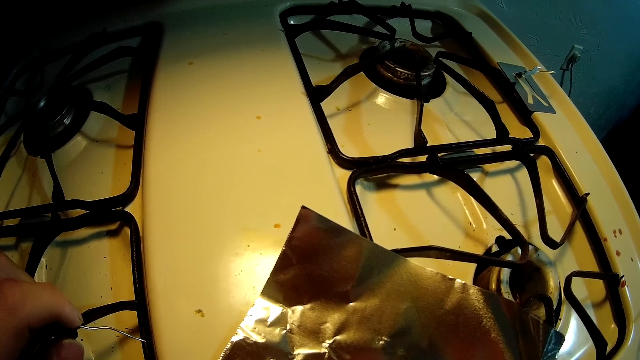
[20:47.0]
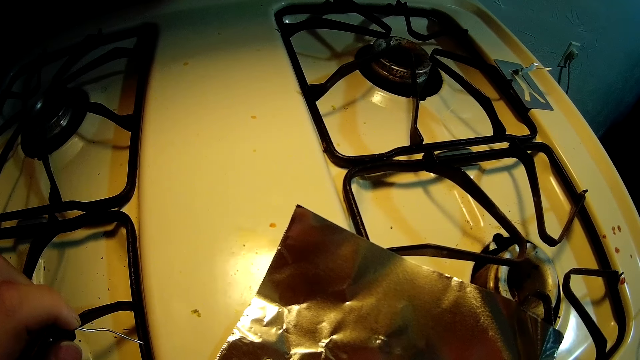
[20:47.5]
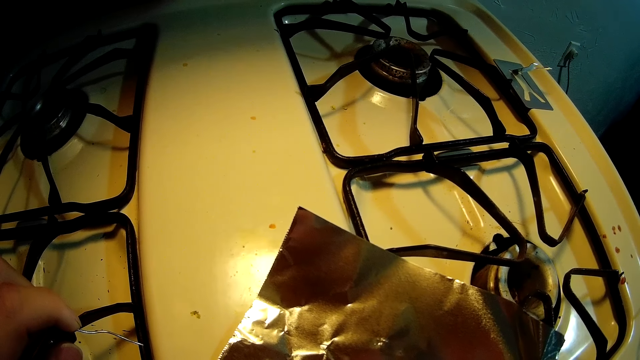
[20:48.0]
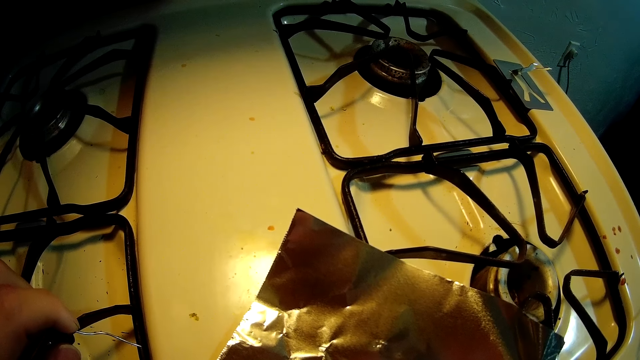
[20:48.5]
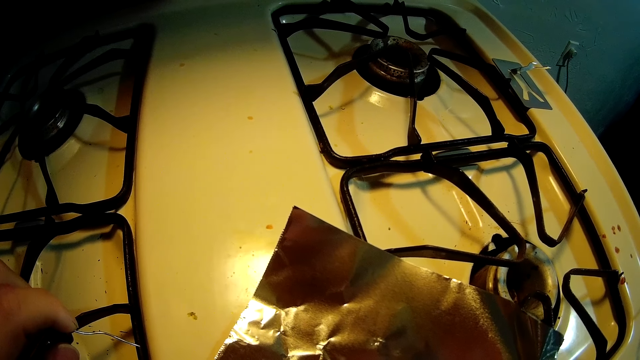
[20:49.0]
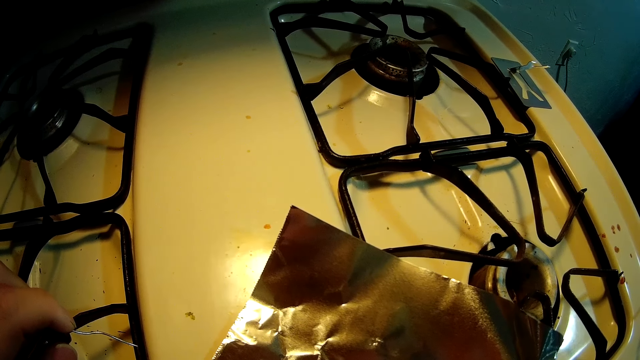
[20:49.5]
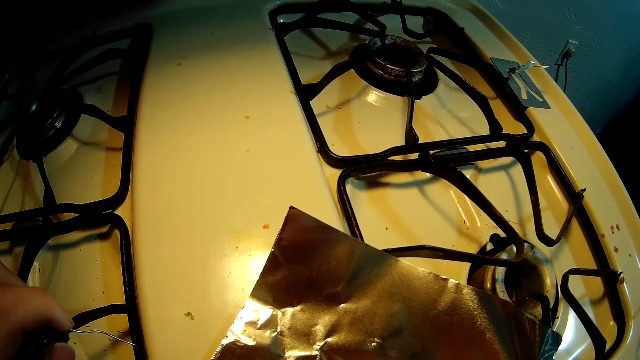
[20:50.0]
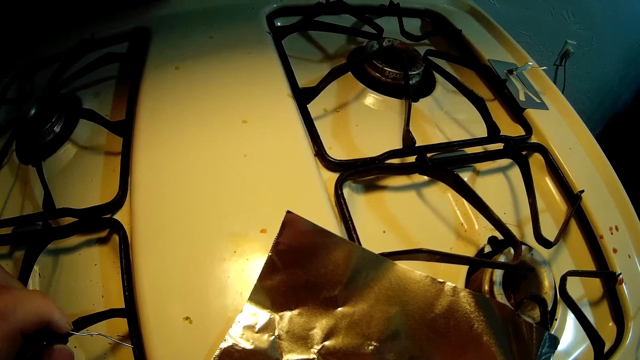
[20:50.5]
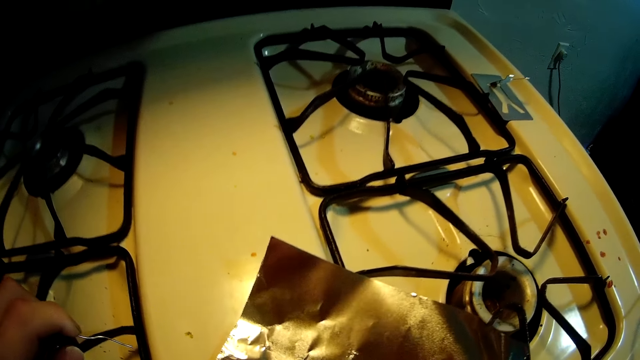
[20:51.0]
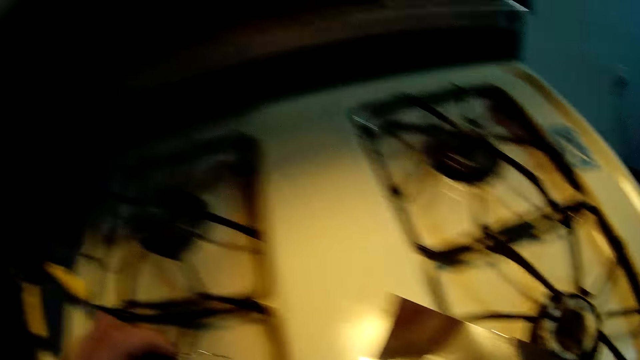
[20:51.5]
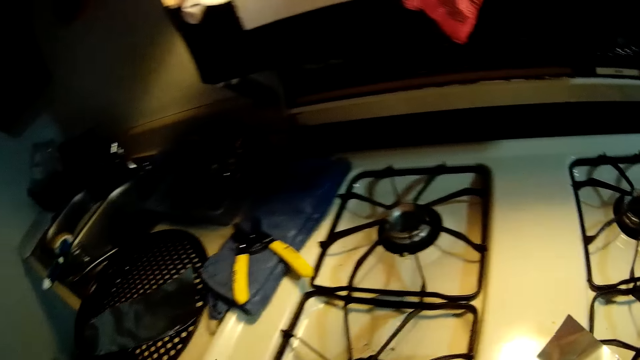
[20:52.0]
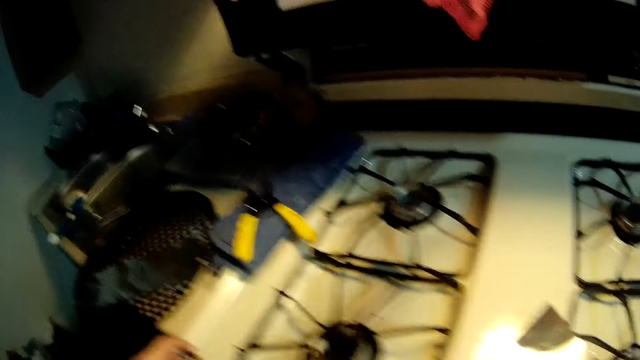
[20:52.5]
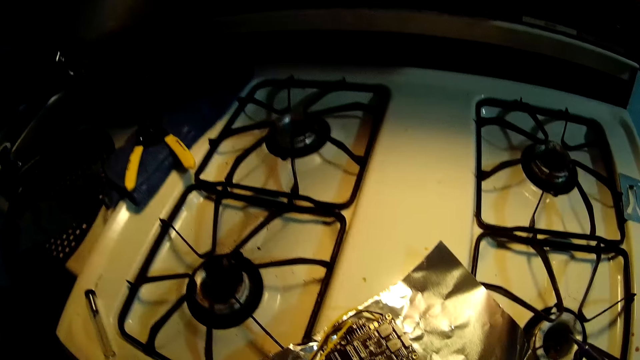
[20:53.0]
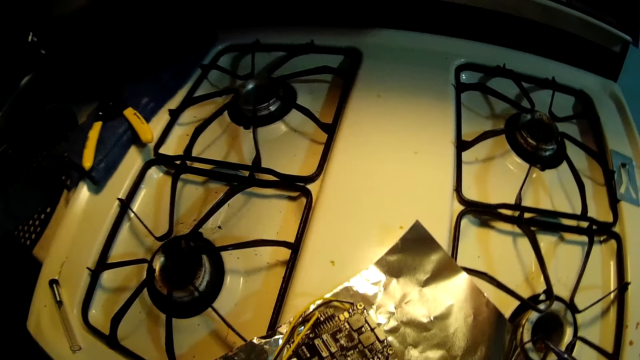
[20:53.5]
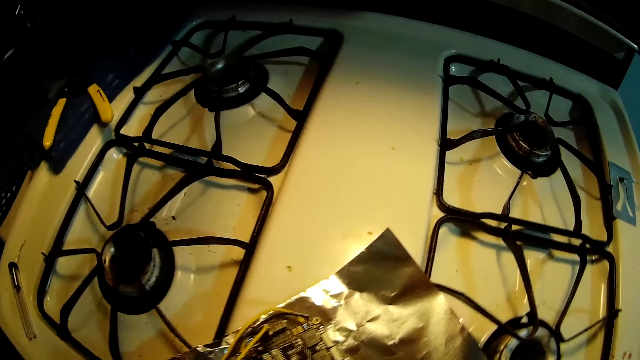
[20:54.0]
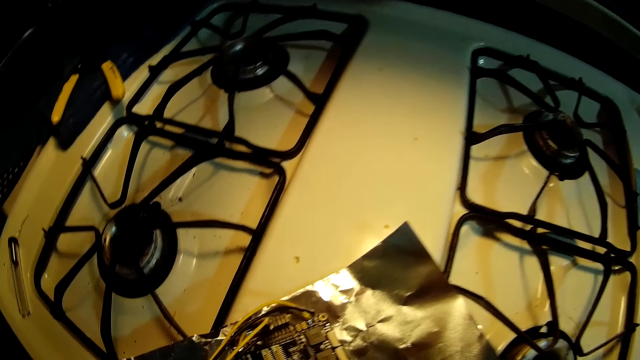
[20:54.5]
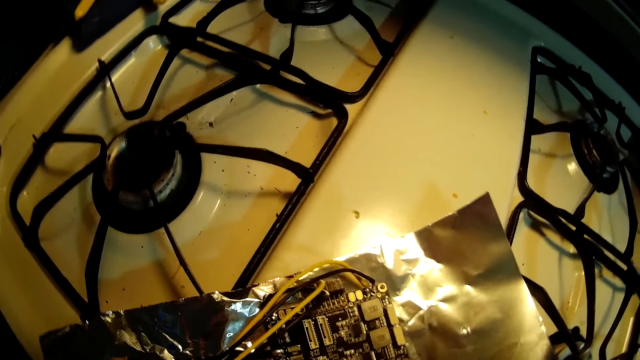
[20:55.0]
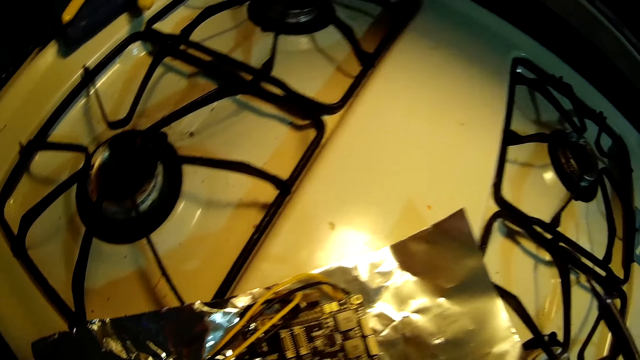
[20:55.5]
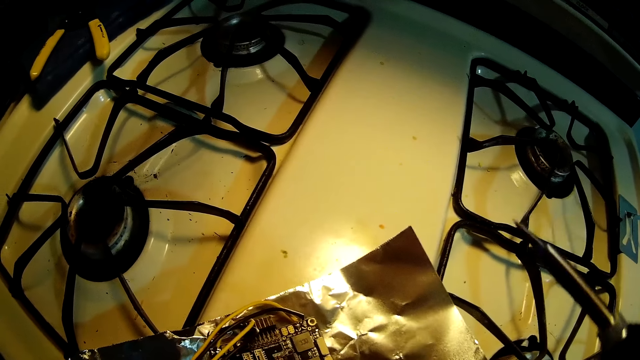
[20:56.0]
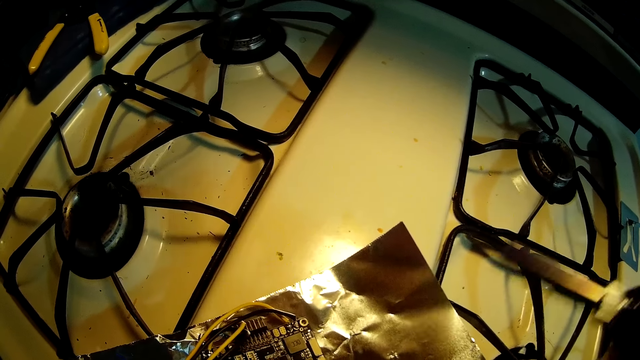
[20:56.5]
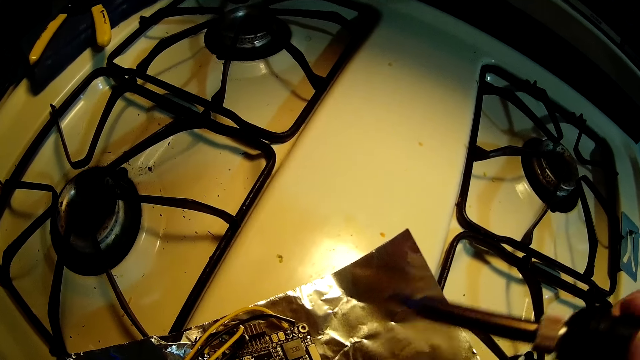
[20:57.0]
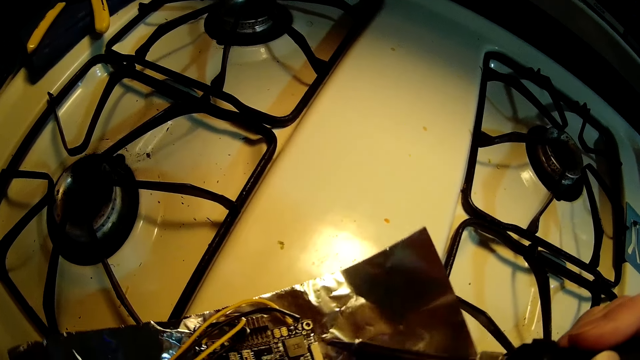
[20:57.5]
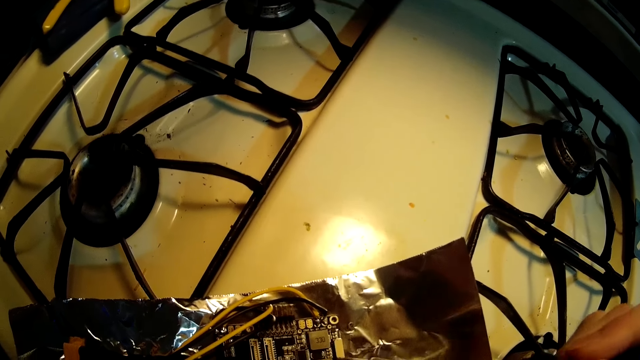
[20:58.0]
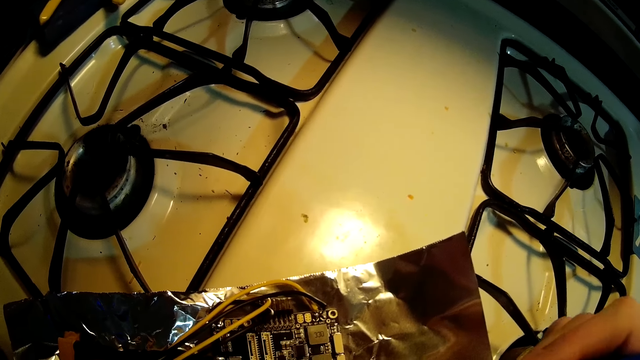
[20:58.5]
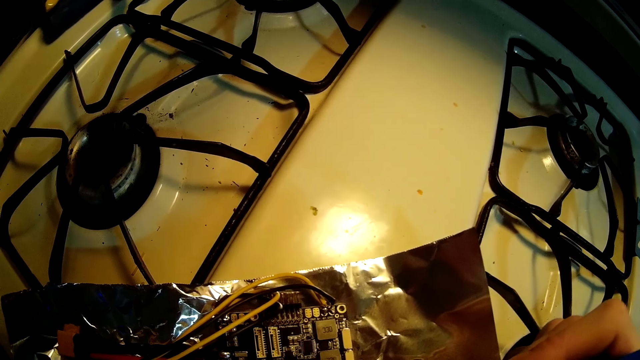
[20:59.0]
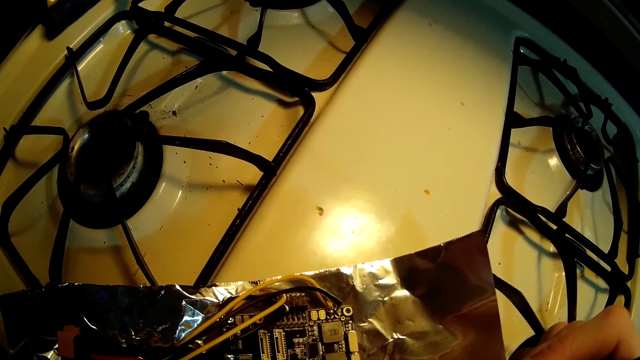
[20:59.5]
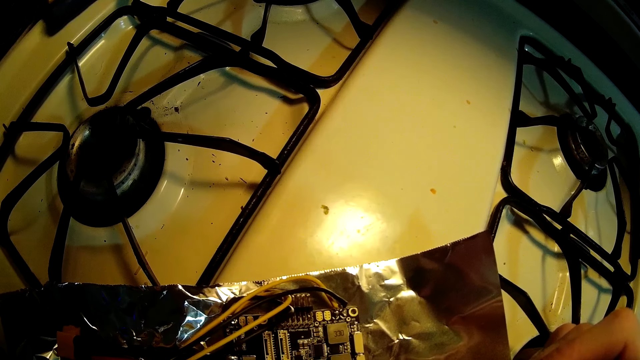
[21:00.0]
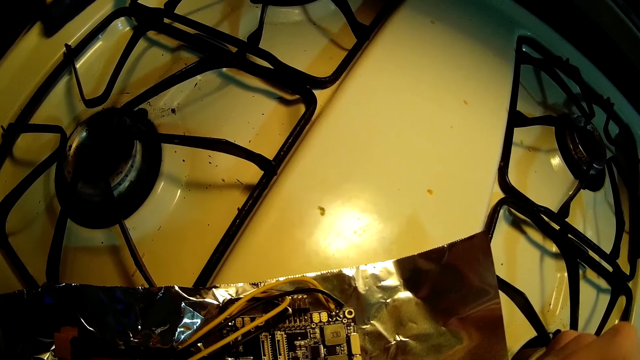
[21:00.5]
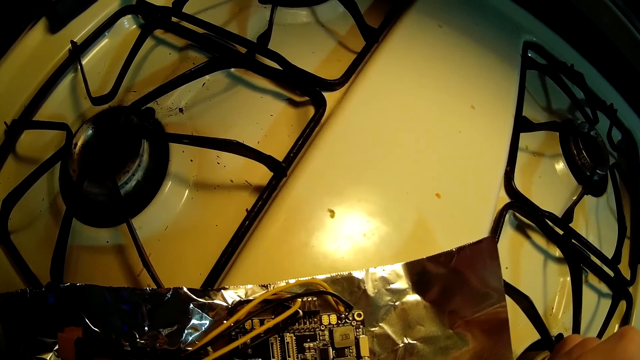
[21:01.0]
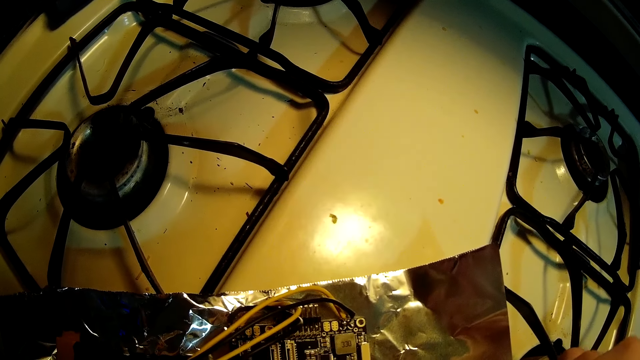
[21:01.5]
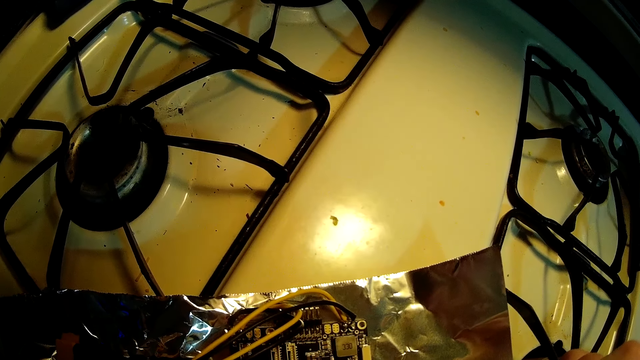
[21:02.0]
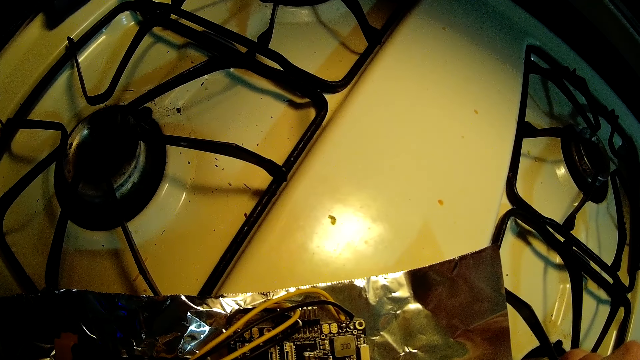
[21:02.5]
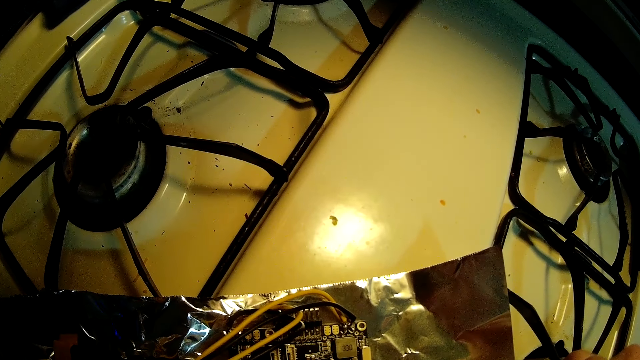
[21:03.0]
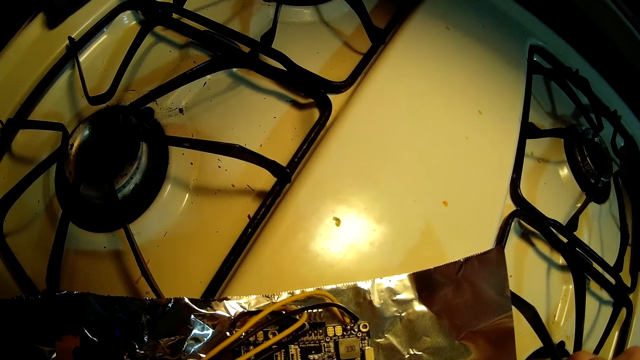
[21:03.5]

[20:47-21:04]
The camera wearer drops the soldering wire on the gas cooker with his left hand. He solders the circuit board with the soldering iron.

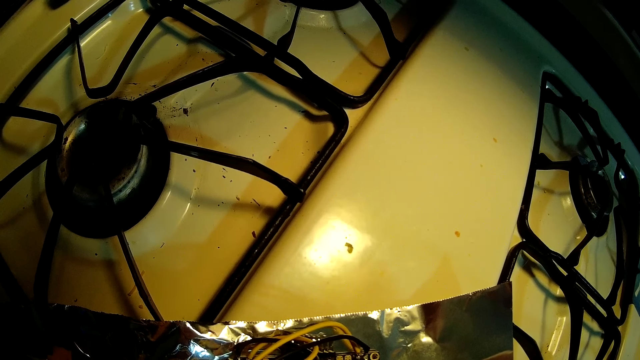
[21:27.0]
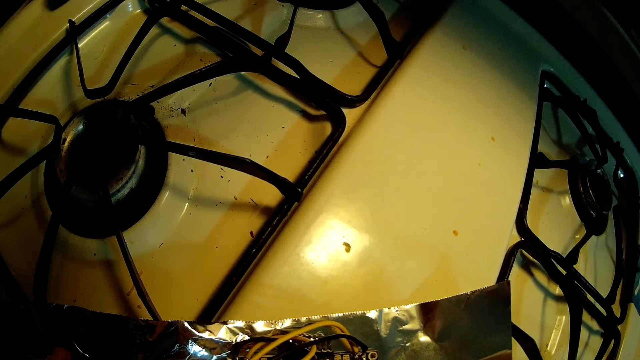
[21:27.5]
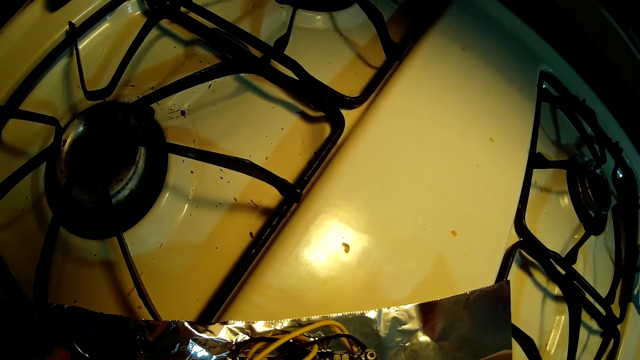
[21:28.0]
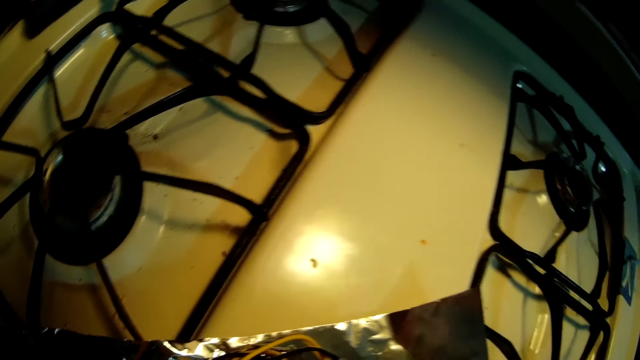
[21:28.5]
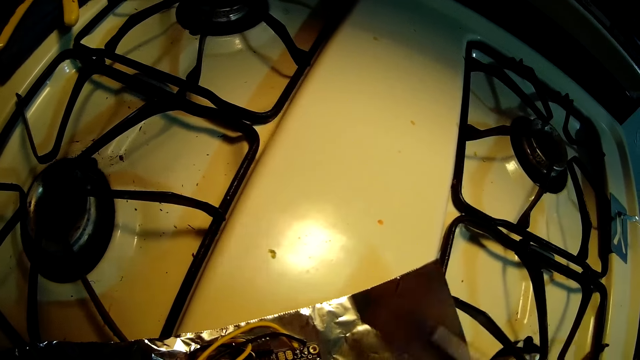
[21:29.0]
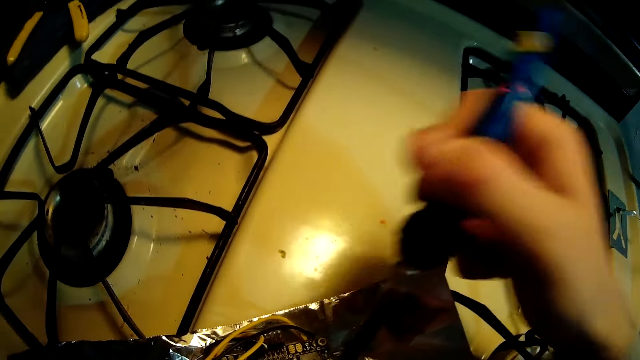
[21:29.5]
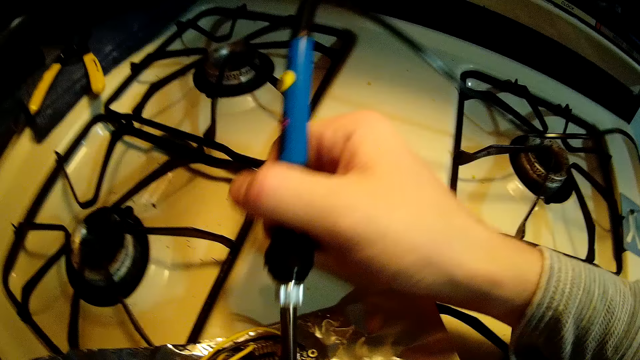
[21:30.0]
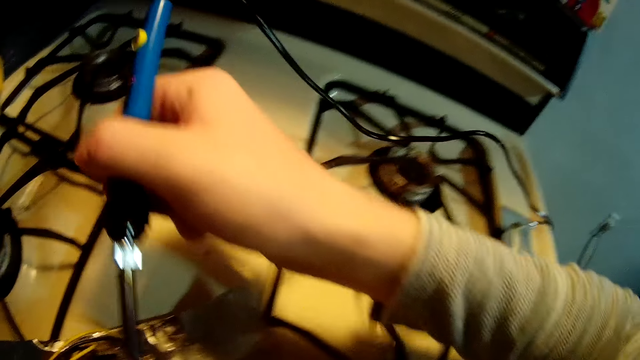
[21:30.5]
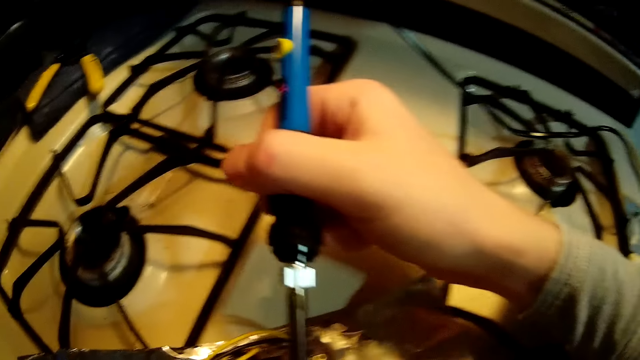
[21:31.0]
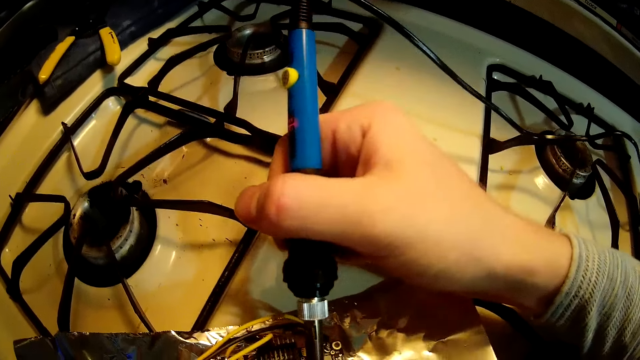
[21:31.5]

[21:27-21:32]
The camera wearer raises the soldering iron from the circuit board. They change a hand position and join wires on the circuit board.
